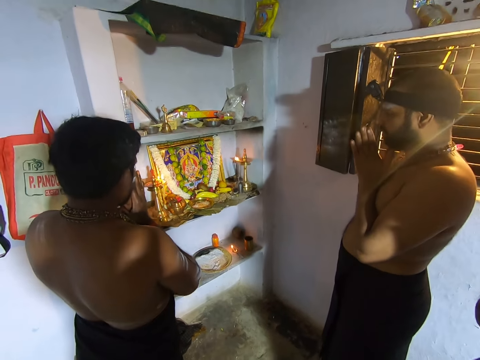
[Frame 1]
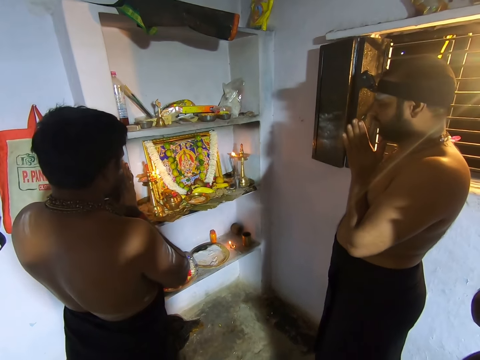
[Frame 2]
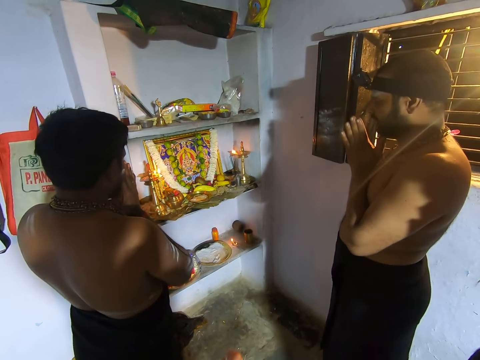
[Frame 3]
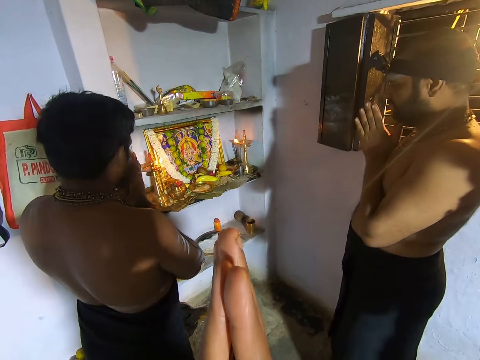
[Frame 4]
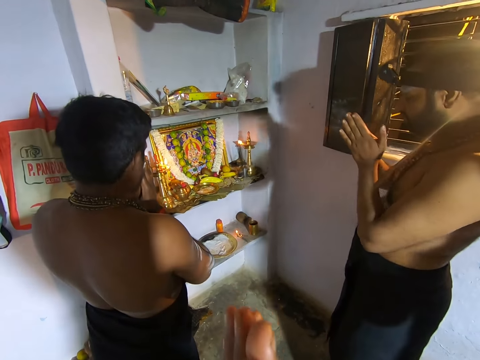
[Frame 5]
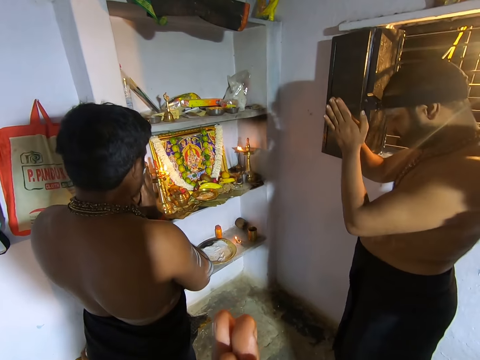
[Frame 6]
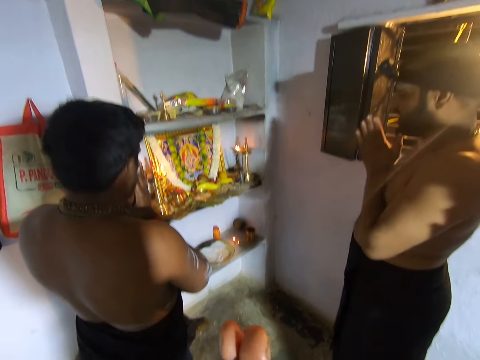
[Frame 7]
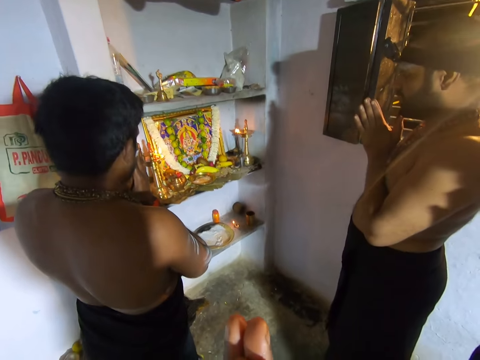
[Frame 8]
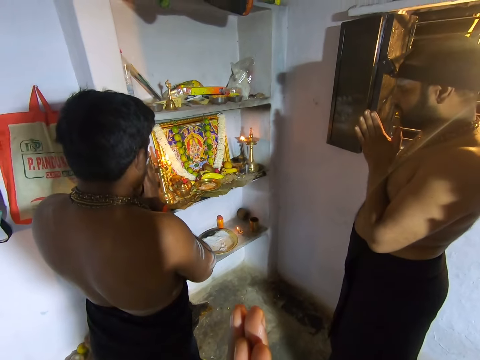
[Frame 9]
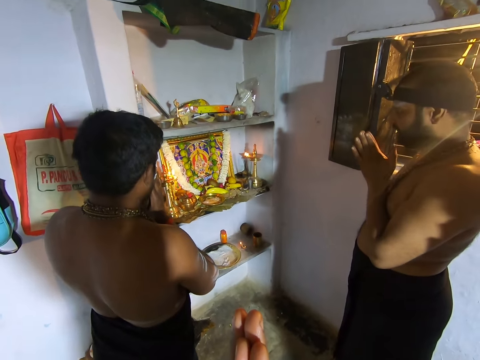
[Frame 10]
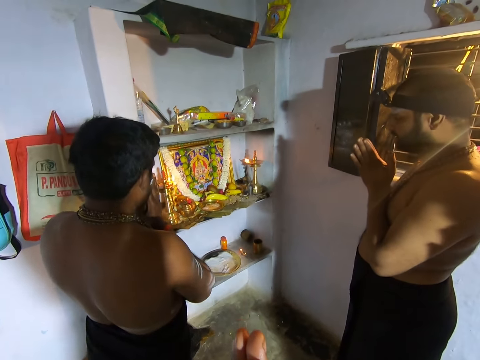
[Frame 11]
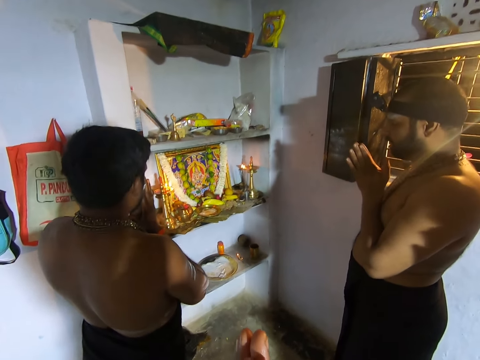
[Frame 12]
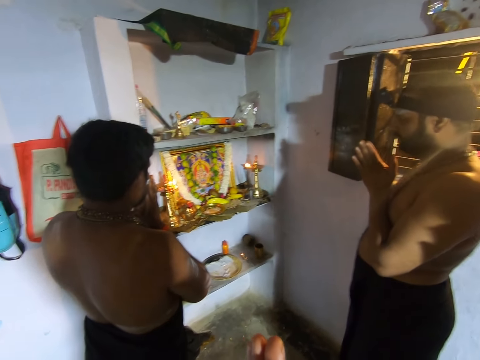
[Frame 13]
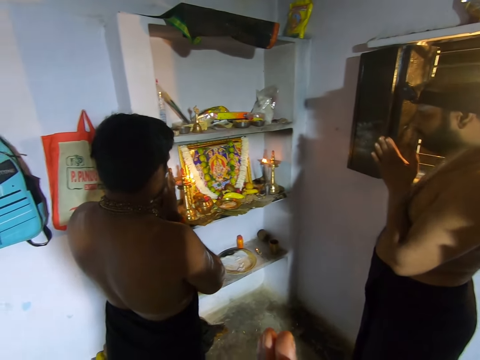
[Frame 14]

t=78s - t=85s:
The camera wearer holds palms together.

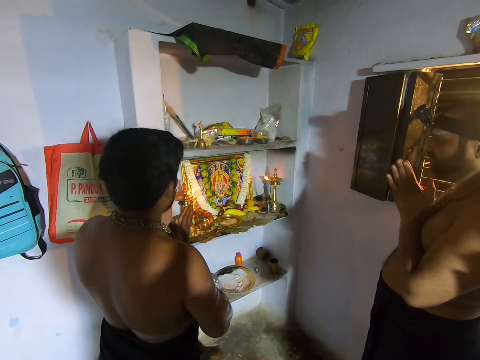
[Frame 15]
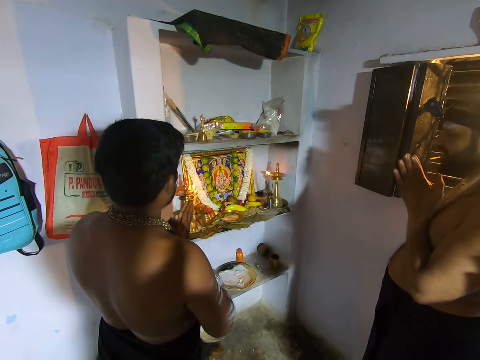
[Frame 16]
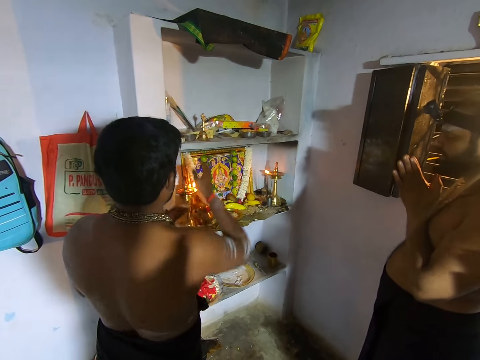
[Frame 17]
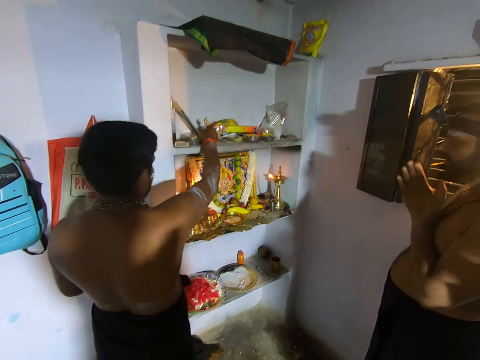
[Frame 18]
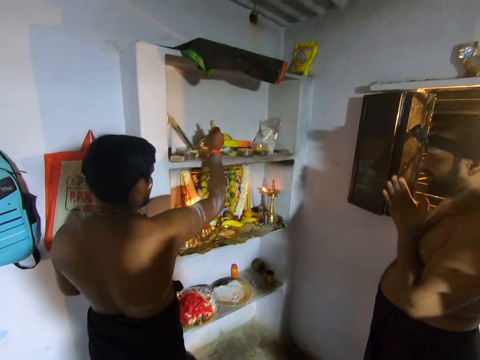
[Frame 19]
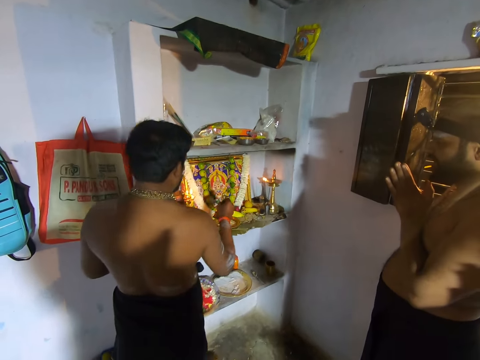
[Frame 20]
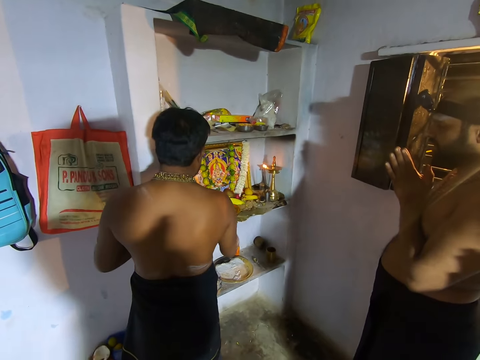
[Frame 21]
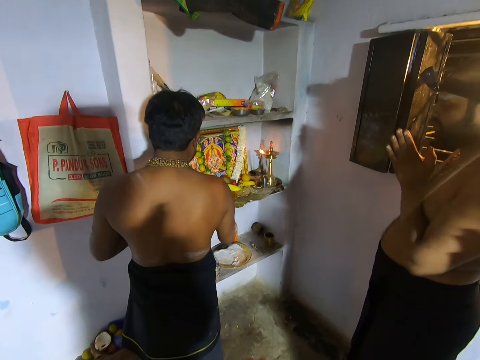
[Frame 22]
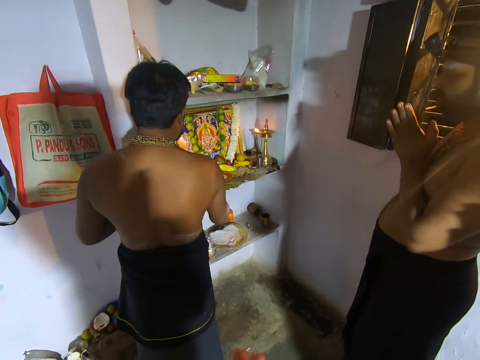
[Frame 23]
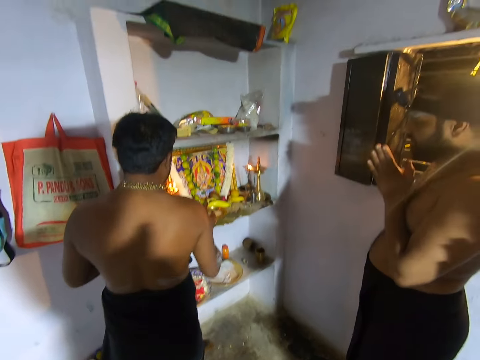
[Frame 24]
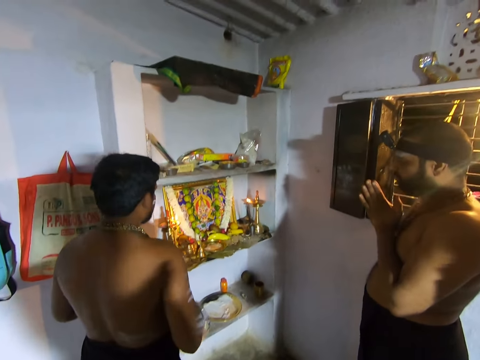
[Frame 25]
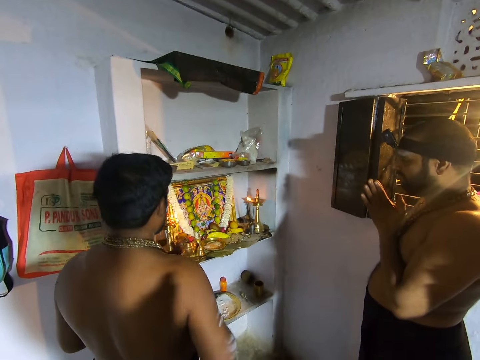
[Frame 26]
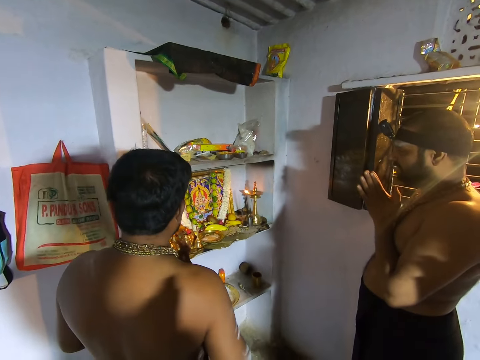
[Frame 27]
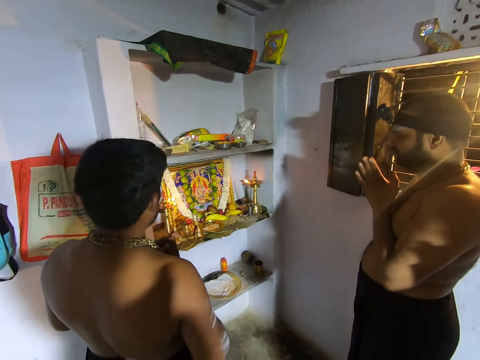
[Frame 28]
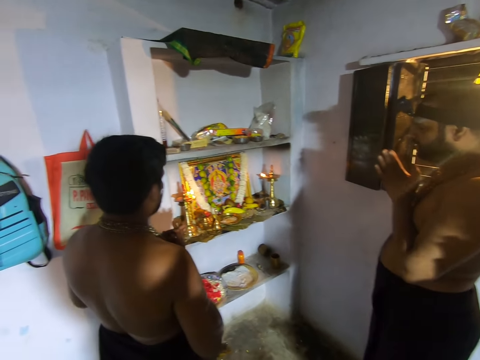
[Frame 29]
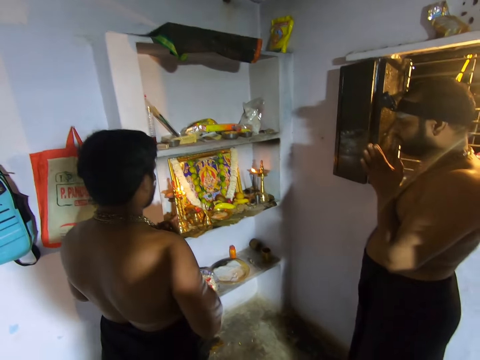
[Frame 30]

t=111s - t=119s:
A person picks up a prayer bell. The person places the prayer bell on the altar.

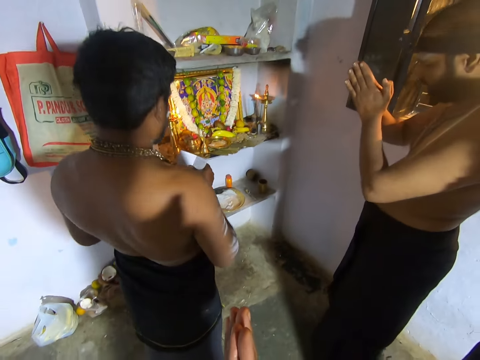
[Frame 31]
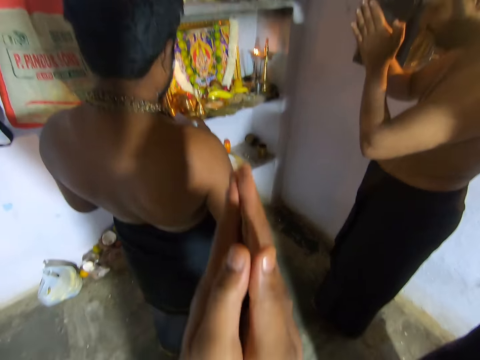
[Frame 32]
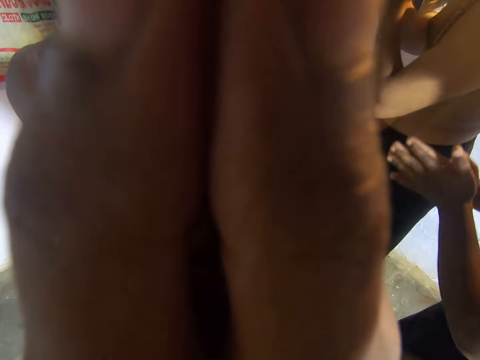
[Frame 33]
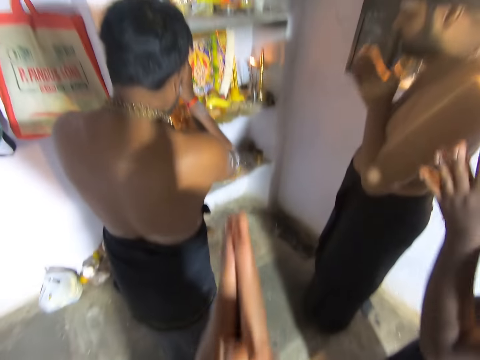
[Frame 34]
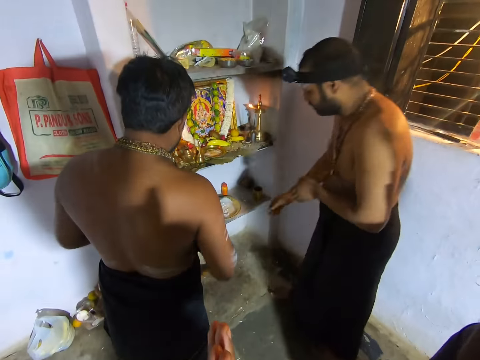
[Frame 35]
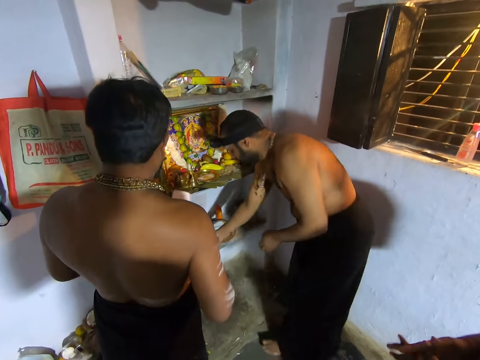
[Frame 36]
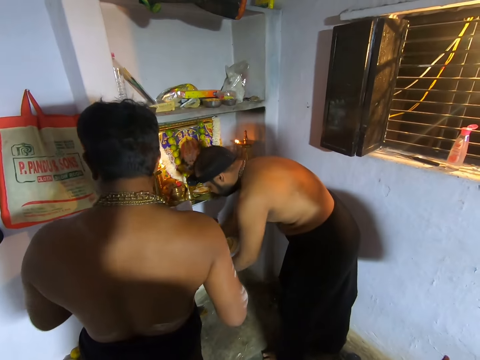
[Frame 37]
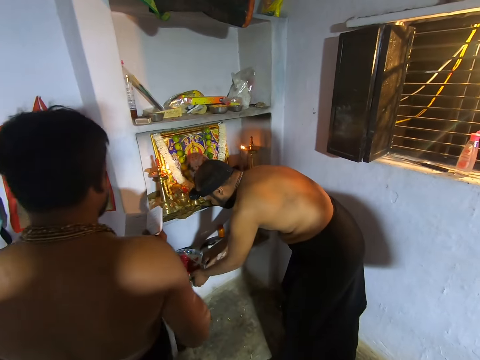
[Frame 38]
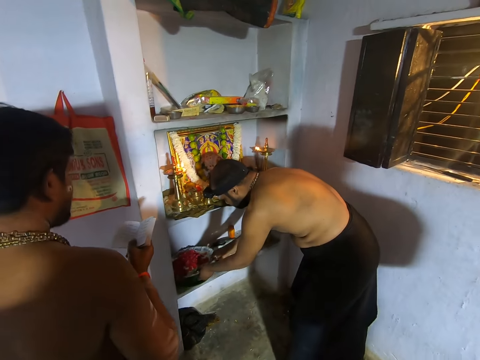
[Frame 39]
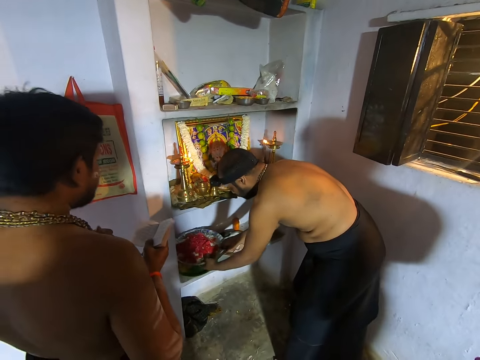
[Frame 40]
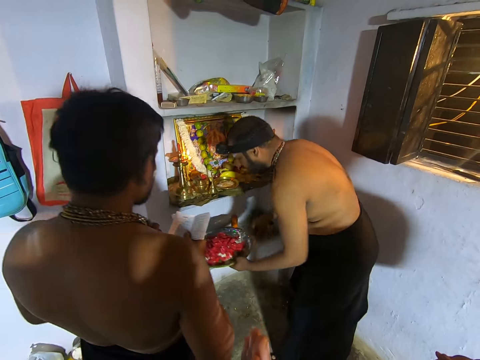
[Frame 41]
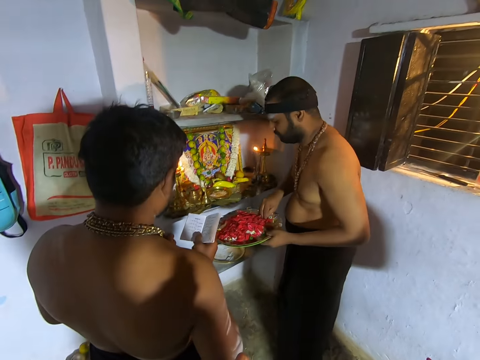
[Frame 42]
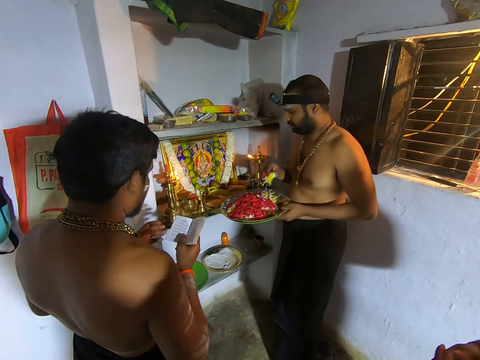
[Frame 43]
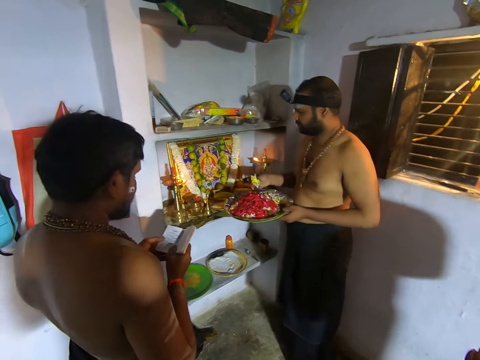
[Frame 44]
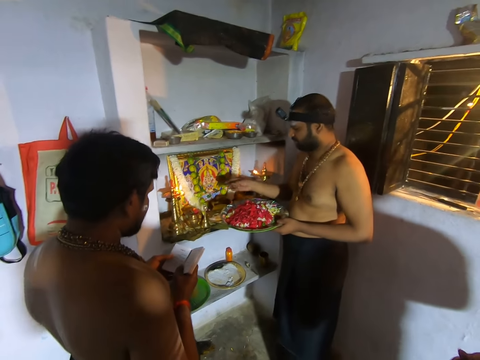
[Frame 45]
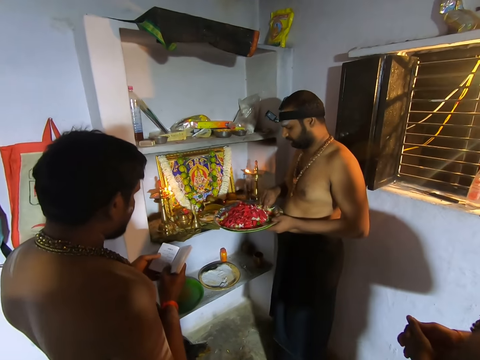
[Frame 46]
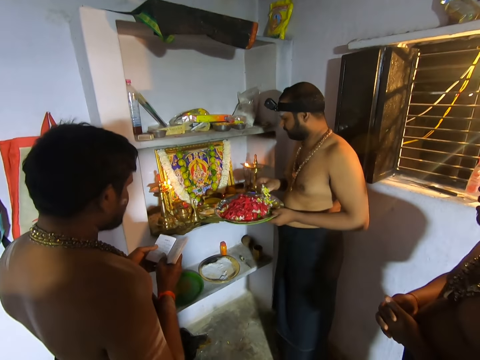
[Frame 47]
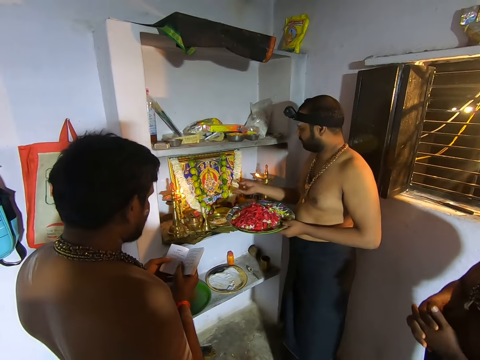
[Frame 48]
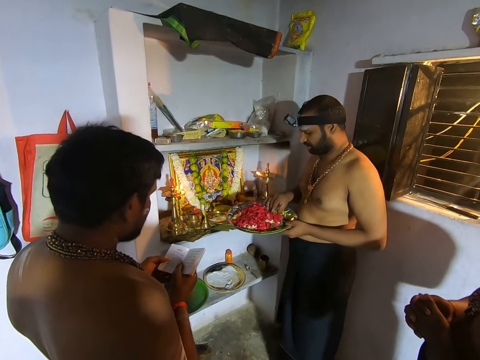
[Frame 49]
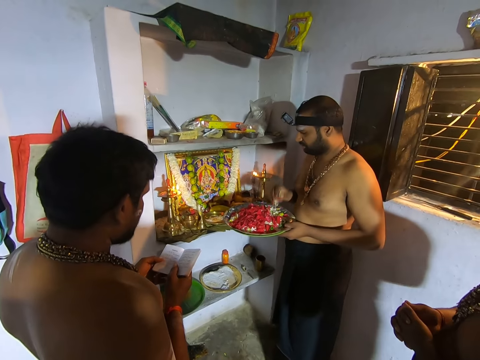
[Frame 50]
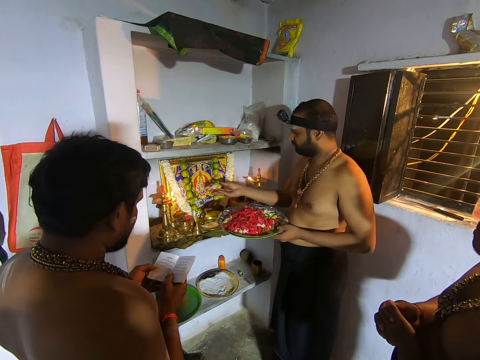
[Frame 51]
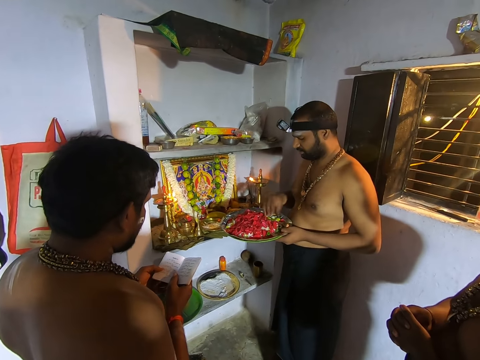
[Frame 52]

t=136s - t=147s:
The camera wearer, a person and another person lift hands. The camera wearer, the person and the other person lower hands. The other person picks up an offering plate. The other person tosses flowers on the altar.
